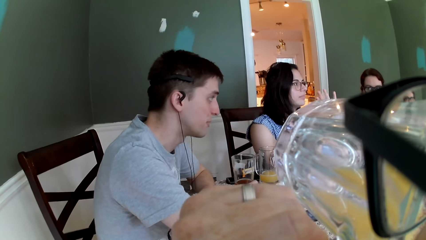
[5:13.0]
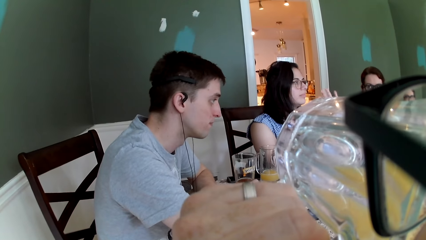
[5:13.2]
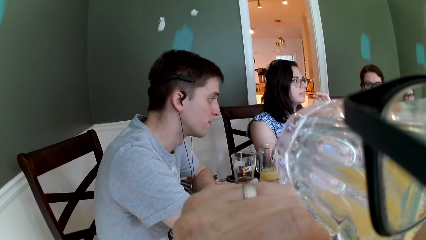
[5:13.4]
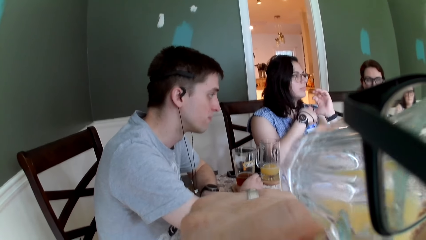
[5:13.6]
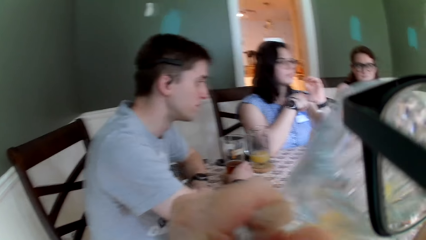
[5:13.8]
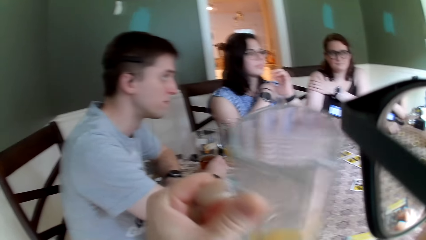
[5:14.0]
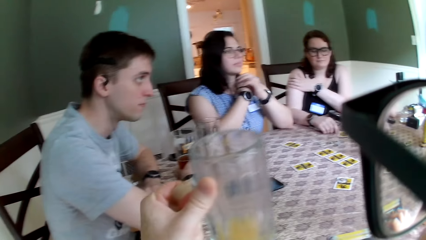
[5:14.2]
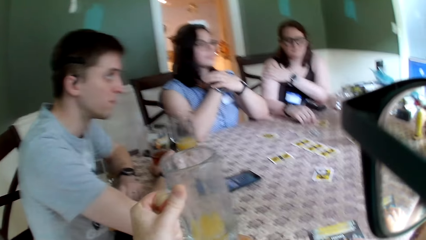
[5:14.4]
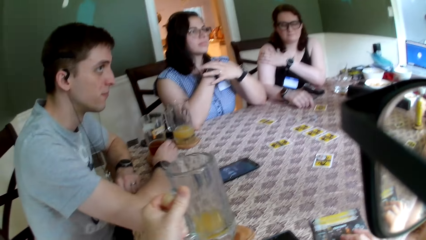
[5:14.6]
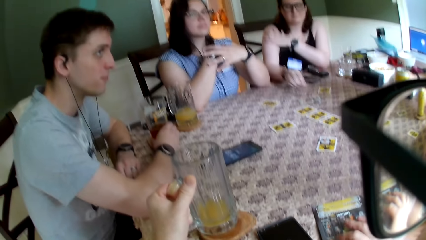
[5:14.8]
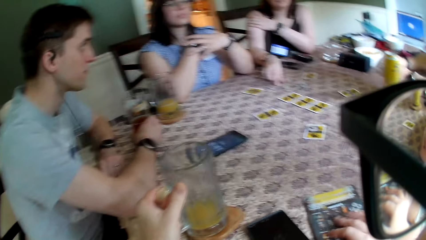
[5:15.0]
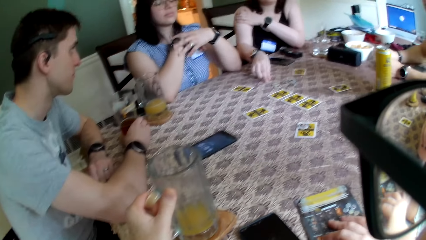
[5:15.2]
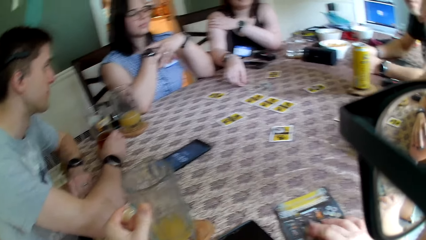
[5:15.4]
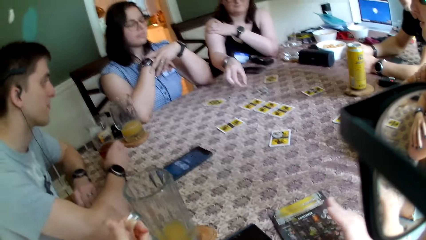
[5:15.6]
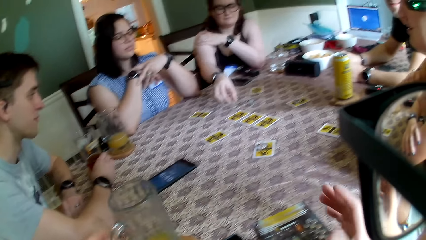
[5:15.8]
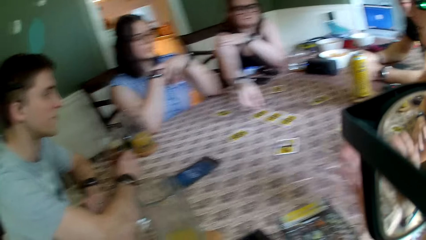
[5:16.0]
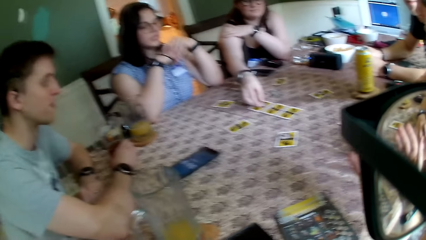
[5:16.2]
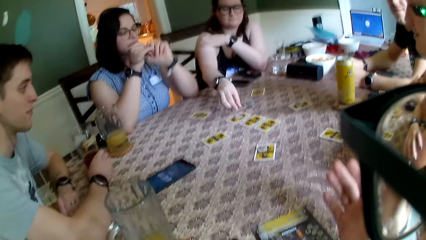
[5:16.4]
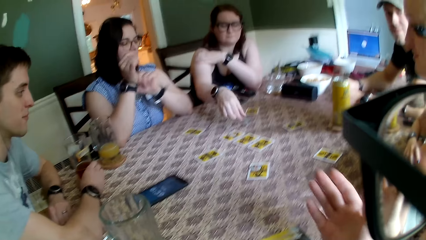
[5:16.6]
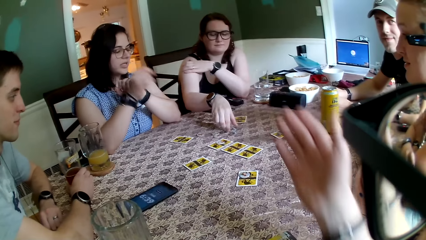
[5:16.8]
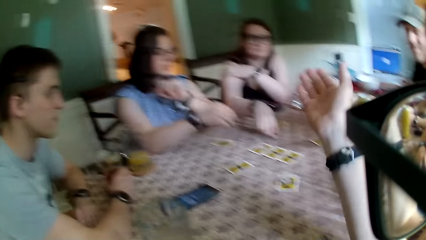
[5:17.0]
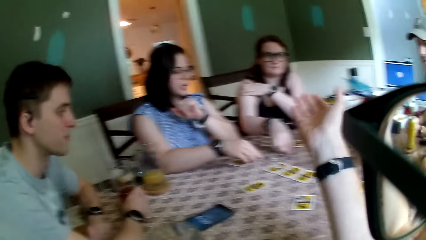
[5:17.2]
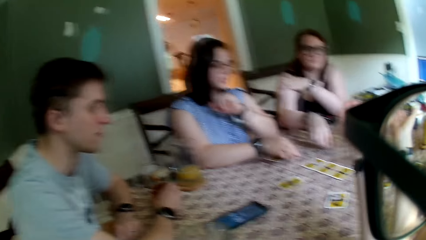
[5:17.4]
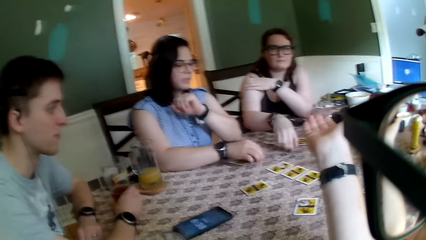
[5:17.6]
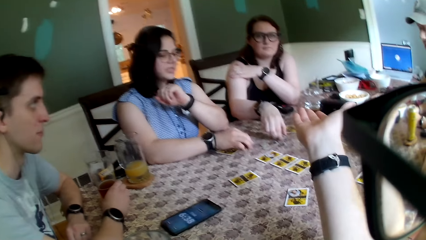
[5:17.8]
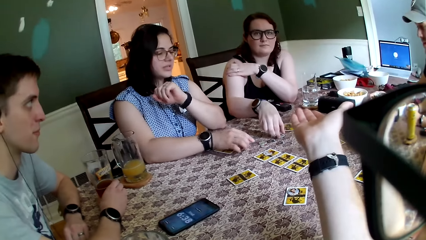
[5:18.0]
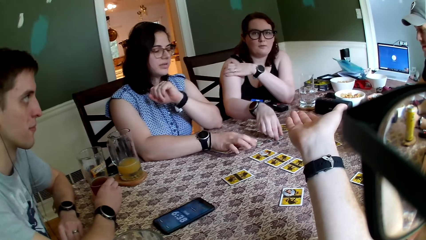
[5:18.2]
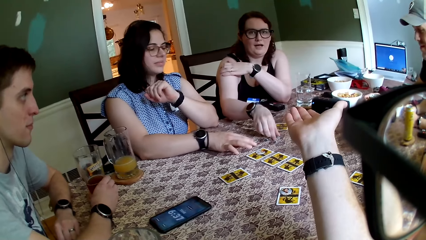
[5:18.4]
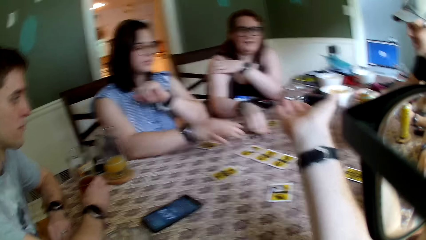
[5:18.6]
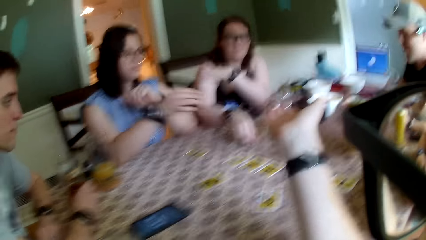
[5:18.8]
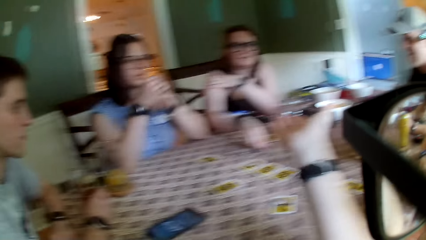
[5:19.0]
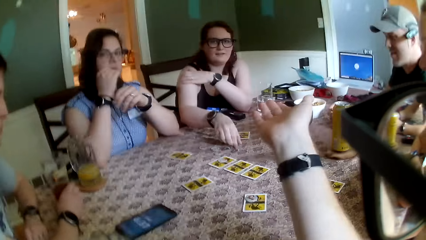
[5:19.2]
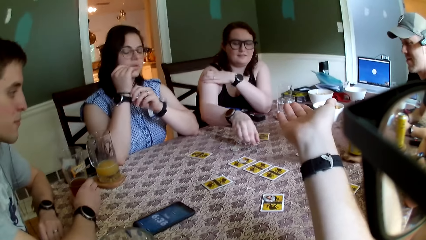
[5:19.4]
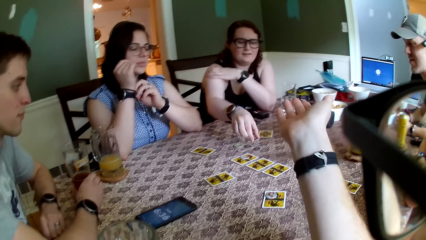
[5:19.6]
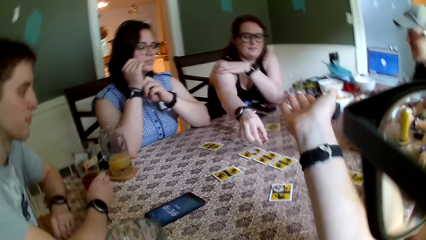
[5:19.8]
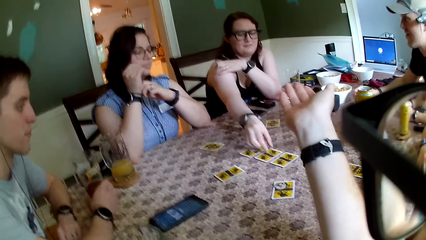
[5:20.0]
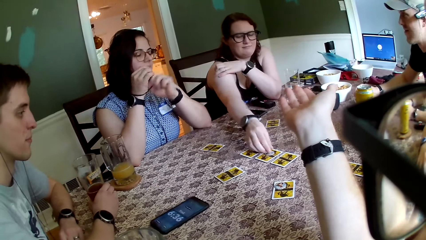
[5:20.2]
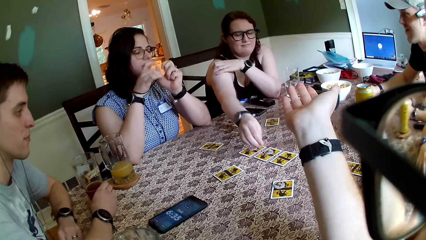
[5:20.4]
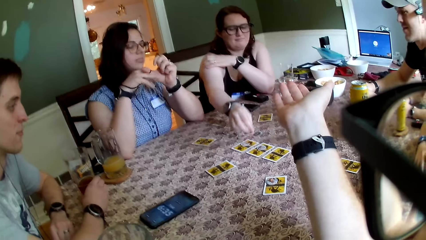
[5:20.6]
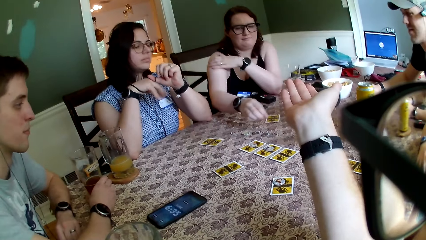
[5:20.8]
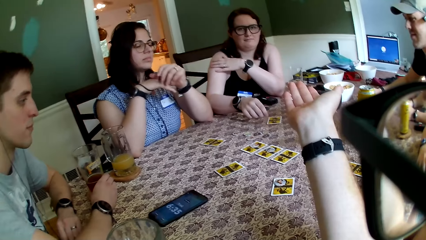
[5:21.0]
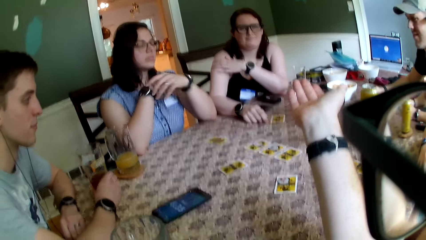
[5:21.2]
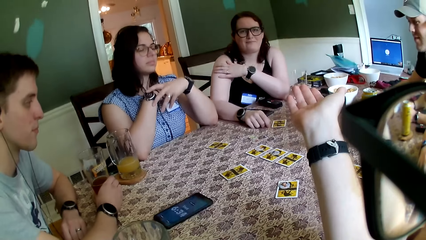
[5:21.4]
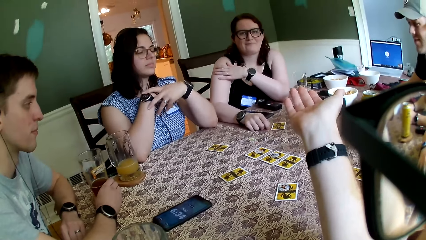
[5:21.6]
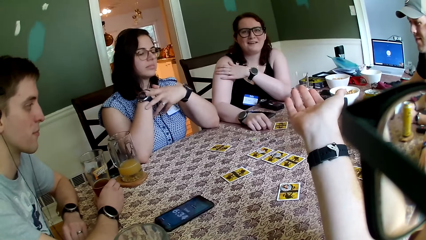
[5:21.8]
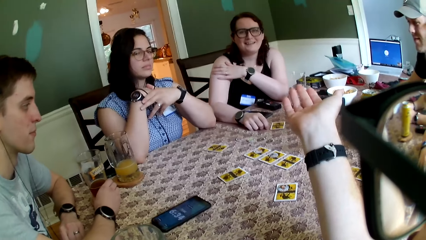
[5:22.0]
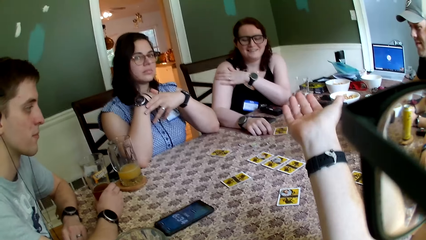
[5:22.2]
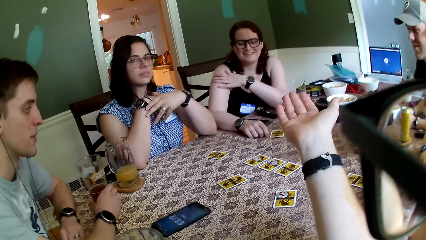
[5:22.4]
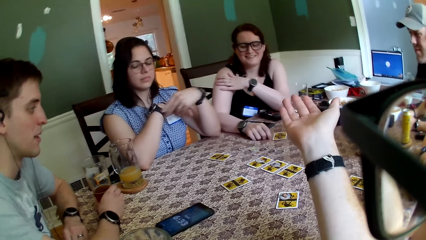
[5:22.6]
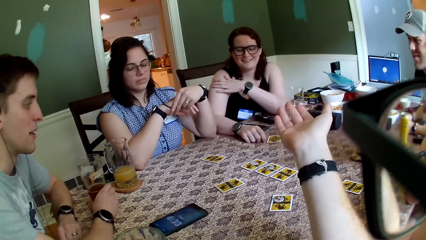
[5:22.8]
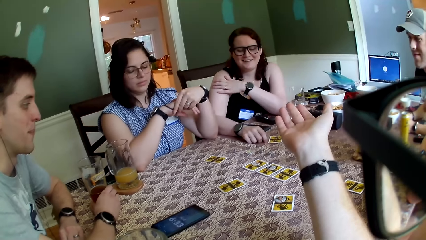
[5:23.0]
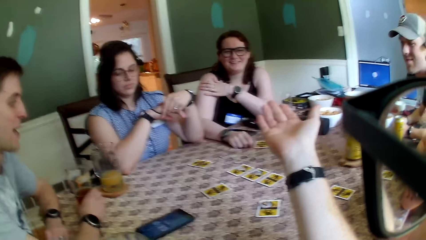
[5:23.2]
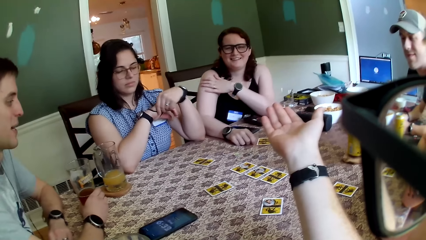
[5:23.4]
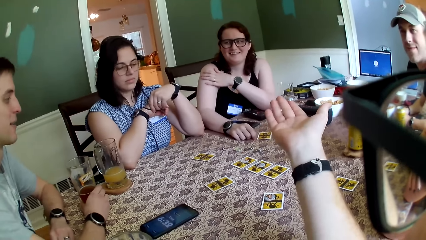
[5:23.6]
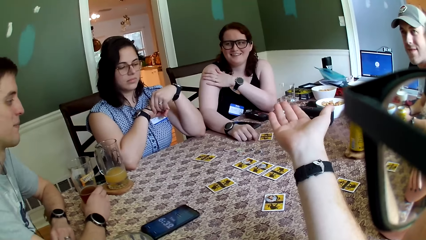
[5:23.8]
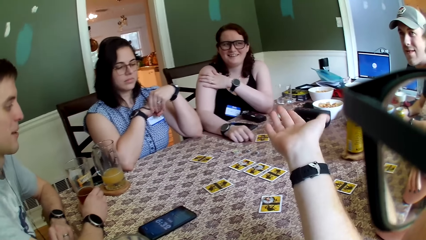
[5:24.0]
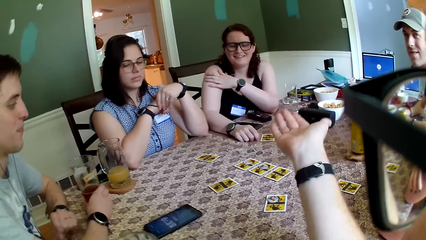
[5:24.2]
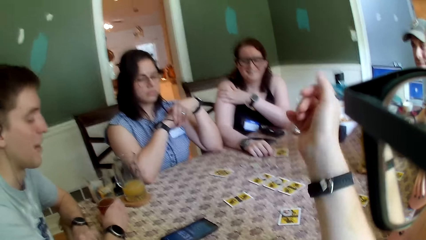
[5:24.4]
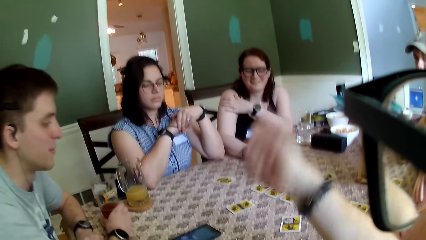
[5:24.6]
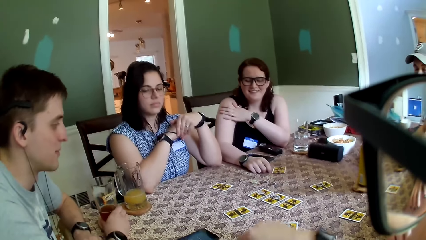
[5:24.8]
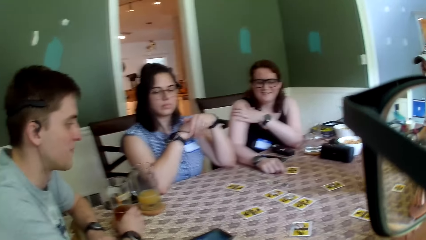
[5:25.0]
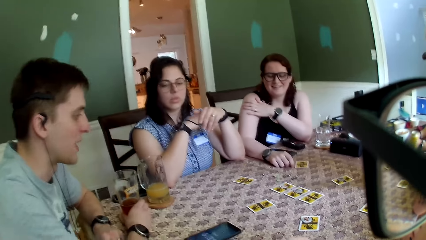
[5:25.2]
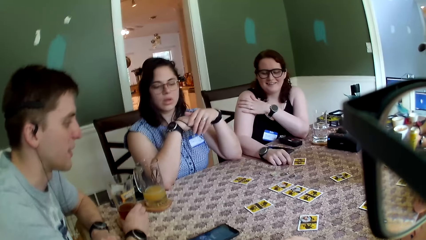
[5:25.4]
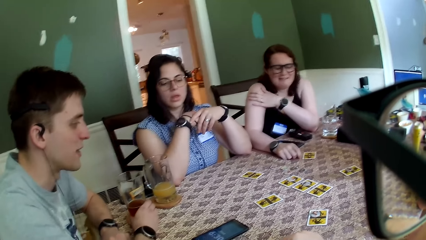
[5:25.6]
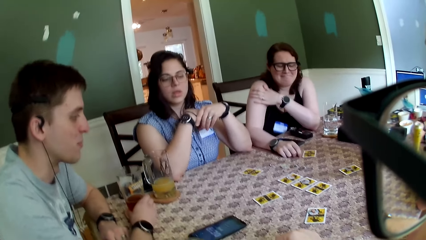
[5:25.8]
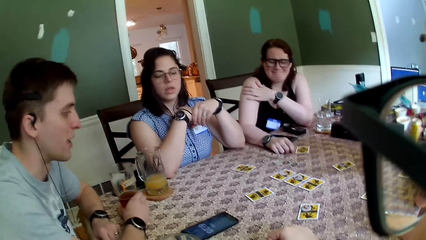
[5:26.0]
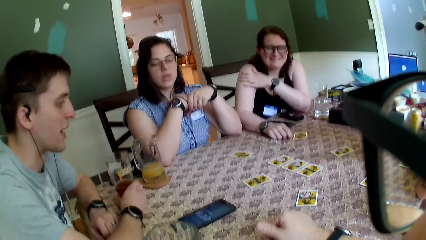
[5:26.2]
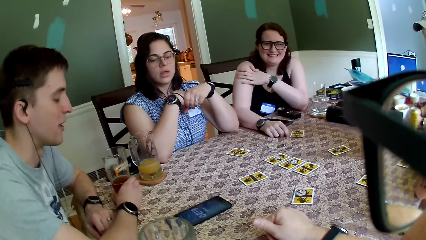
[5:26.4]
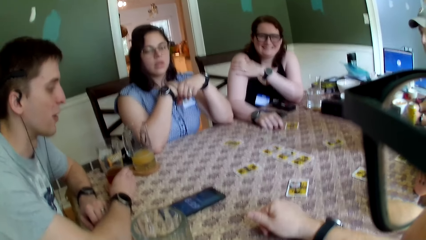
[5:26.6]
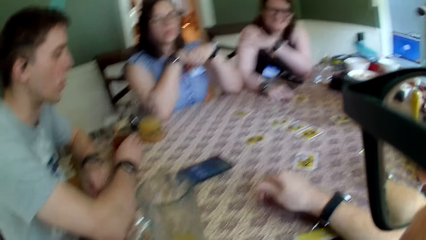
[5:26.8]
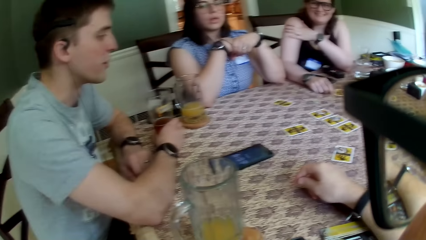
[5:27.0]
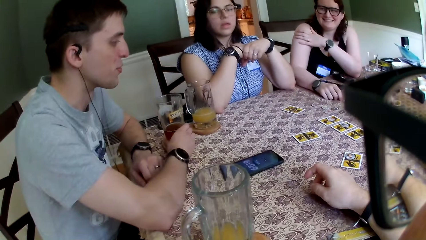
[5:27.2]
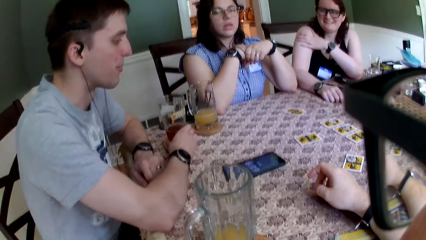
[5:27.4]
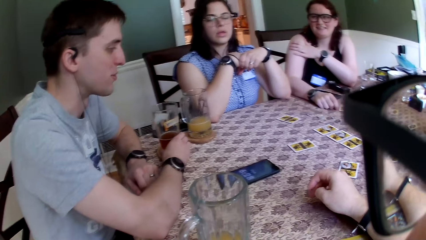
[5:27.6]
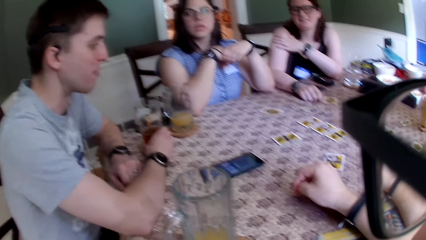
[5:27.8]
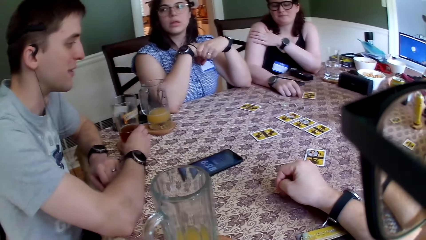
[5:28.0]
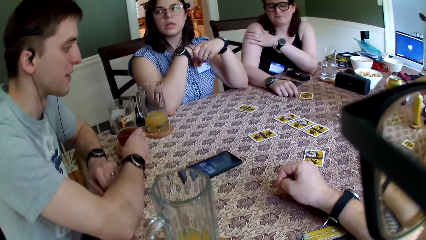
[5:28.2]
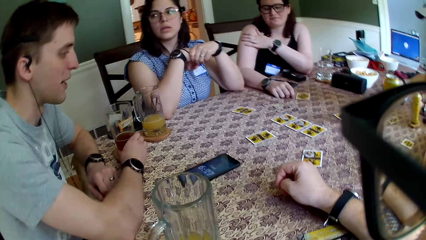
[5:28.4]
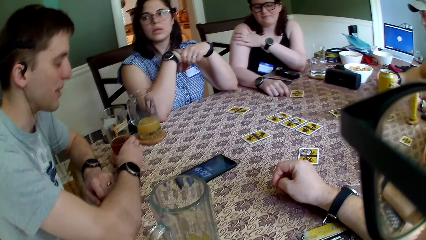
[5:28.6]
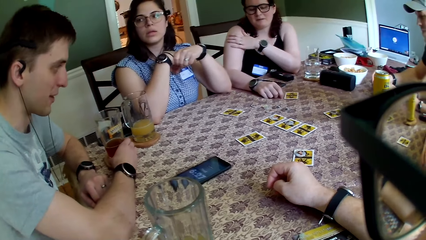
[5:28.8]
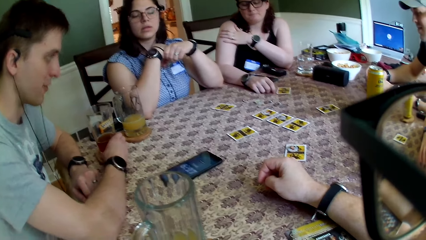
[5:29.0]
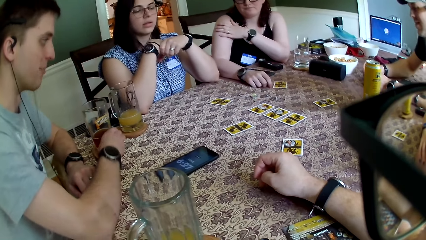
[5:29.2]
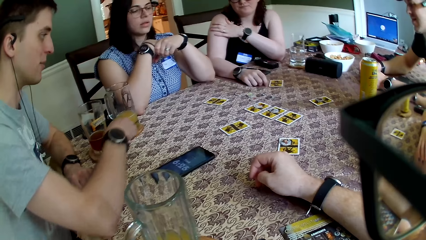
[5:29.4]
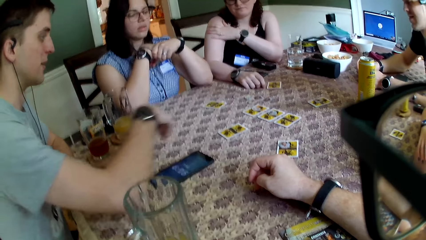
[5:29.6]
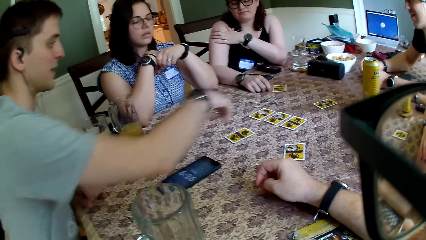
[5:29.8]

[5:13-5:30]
The camera wearer interacts with a woman. He drops the cup on a coaster on the table with his left hand. The woman picks up the coin or token on the table with her right hand. The camera wearer moves his hand. He raises his right hand up. The woman drops the coin on the card on the table with her right hand. The woman picks the token. Another woman touches the table with her right hand. The first woman interacts with the camera wearer and drops the coin on the card on the table with her right hand. The camera wearer lowers his right hand. A man interacts with the camera wearer and the group of people.
